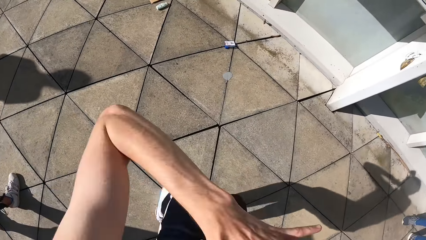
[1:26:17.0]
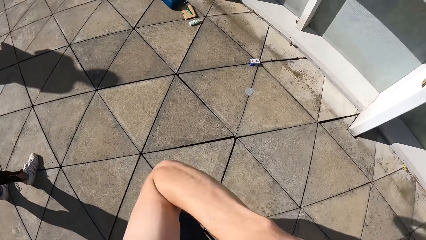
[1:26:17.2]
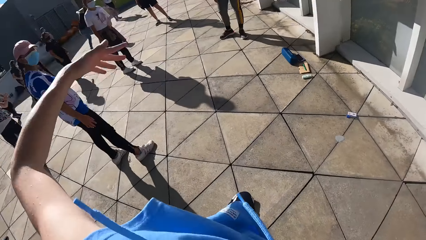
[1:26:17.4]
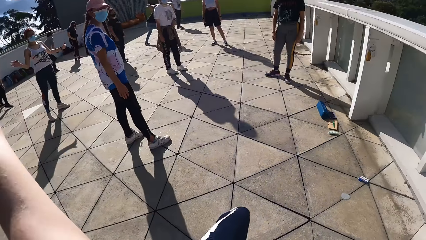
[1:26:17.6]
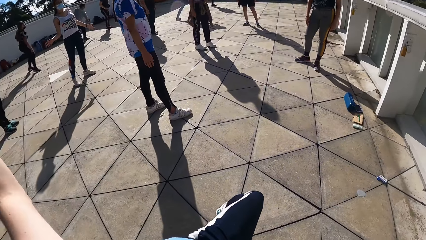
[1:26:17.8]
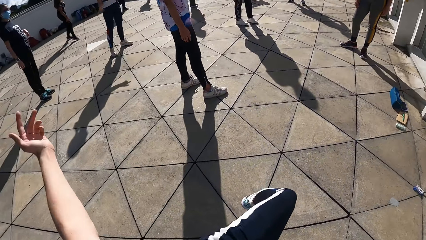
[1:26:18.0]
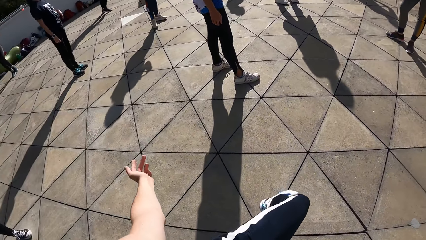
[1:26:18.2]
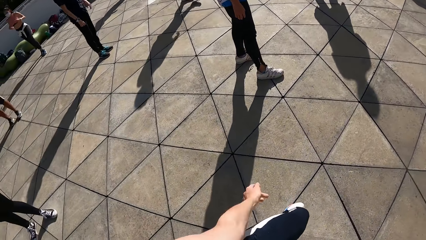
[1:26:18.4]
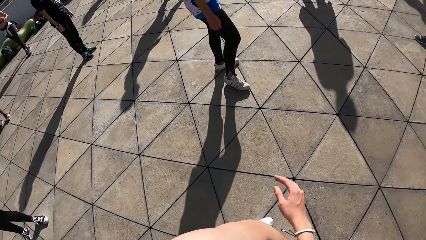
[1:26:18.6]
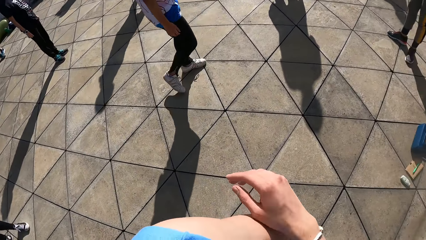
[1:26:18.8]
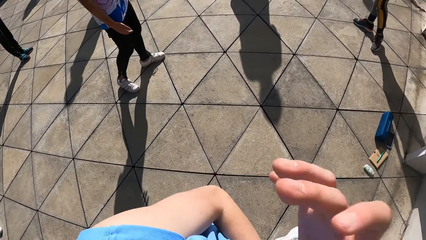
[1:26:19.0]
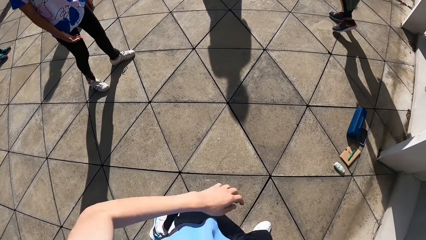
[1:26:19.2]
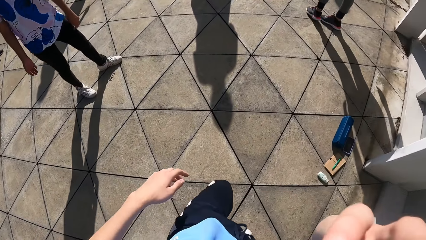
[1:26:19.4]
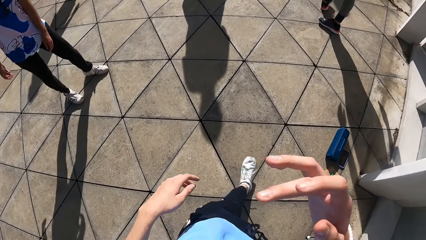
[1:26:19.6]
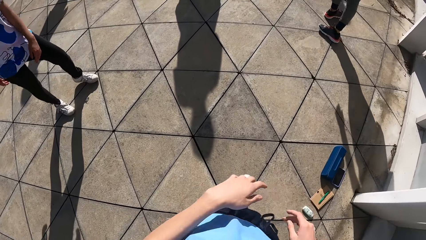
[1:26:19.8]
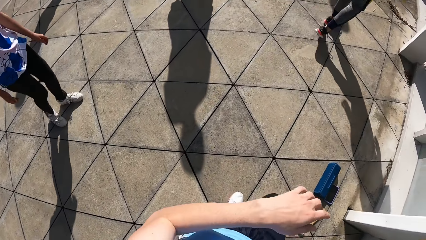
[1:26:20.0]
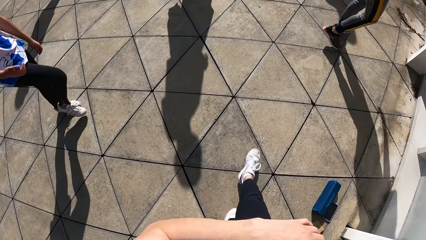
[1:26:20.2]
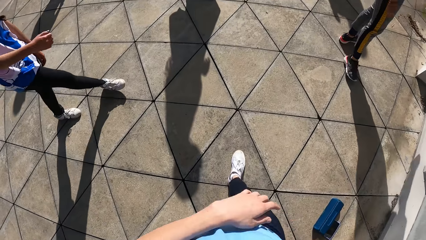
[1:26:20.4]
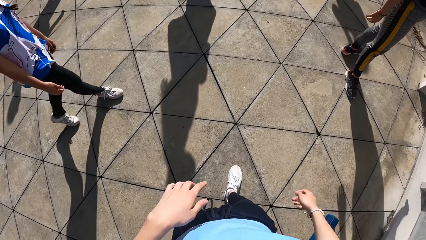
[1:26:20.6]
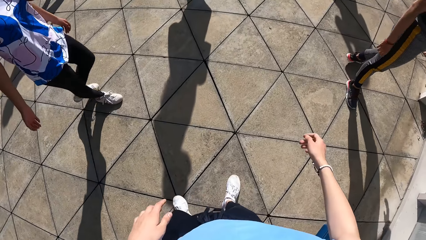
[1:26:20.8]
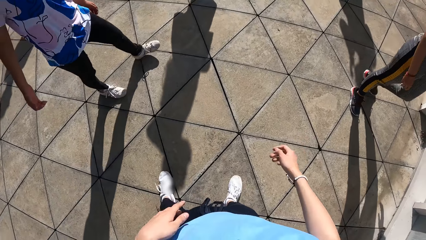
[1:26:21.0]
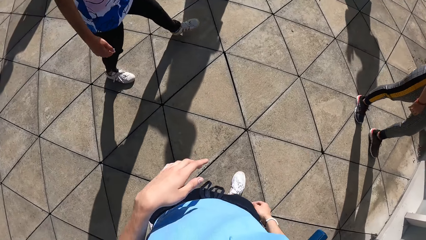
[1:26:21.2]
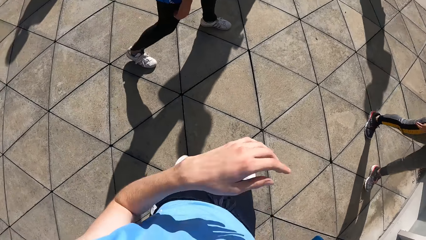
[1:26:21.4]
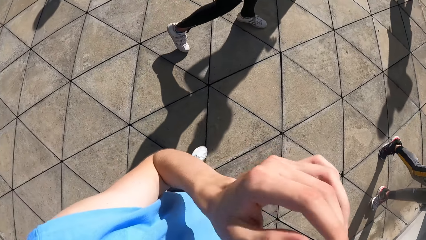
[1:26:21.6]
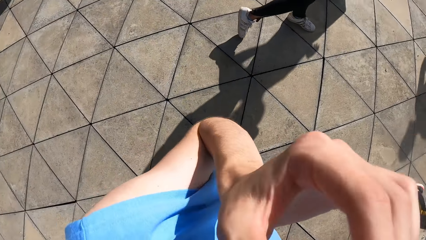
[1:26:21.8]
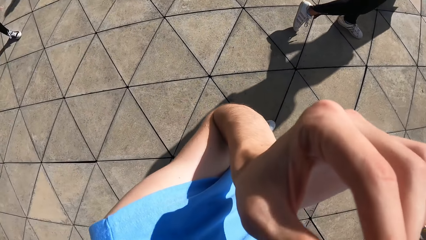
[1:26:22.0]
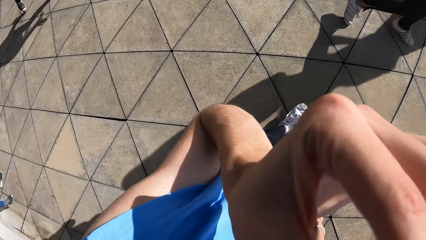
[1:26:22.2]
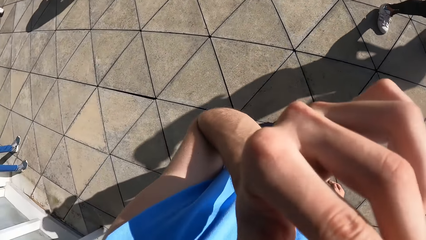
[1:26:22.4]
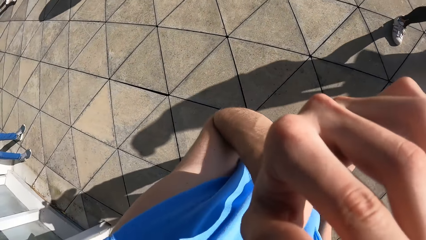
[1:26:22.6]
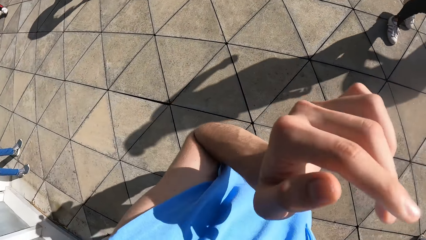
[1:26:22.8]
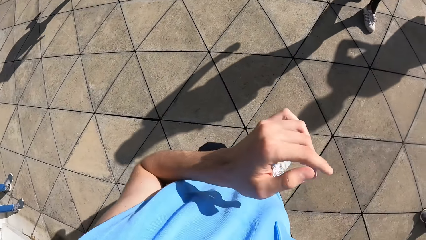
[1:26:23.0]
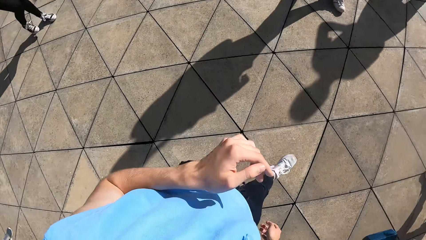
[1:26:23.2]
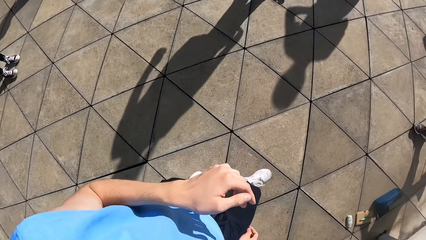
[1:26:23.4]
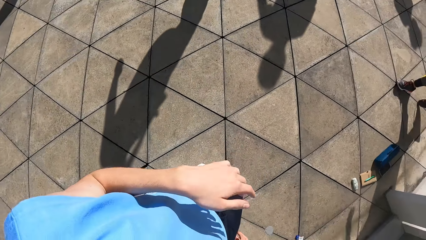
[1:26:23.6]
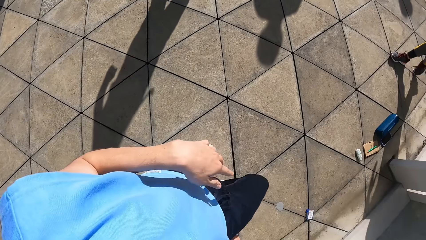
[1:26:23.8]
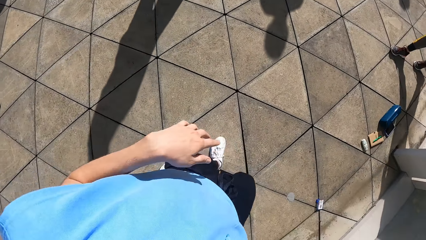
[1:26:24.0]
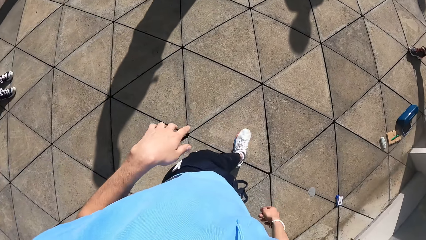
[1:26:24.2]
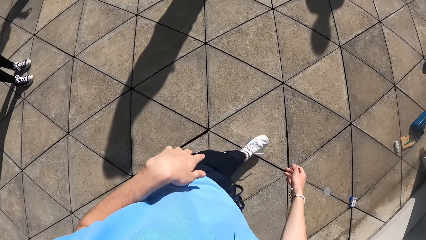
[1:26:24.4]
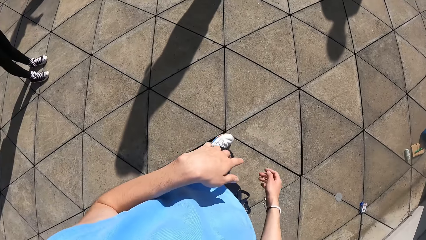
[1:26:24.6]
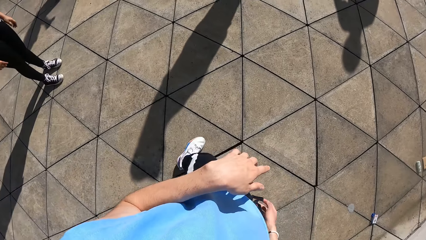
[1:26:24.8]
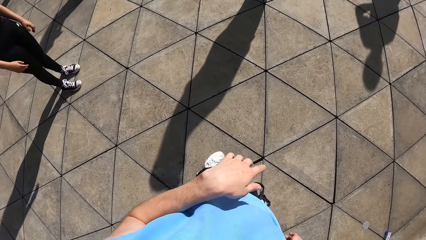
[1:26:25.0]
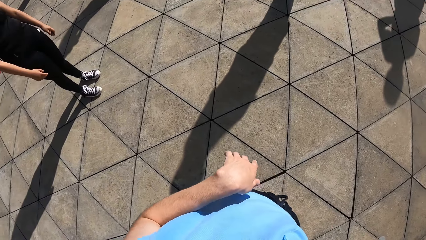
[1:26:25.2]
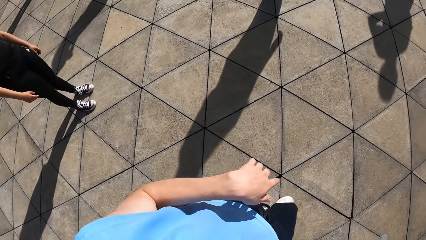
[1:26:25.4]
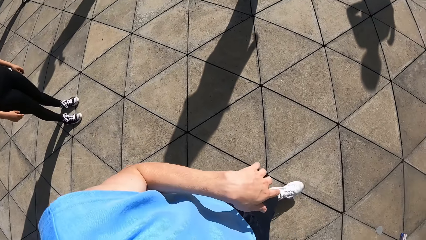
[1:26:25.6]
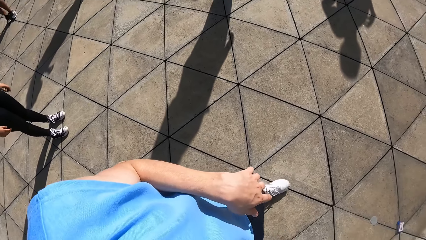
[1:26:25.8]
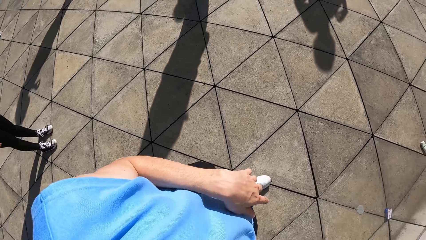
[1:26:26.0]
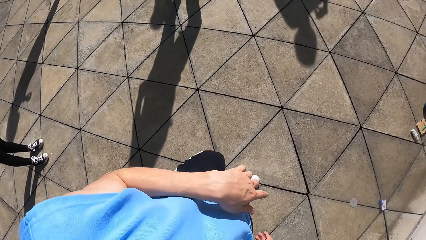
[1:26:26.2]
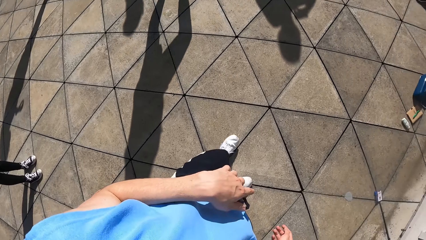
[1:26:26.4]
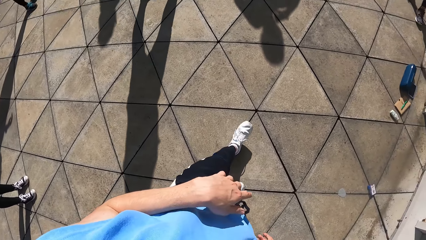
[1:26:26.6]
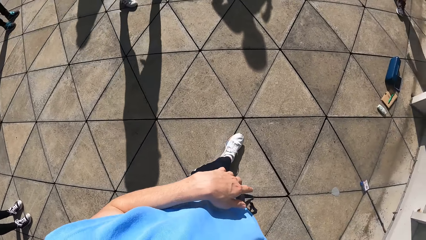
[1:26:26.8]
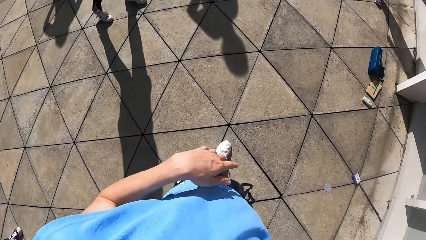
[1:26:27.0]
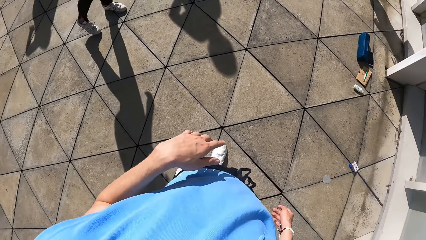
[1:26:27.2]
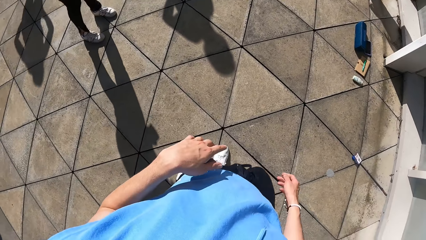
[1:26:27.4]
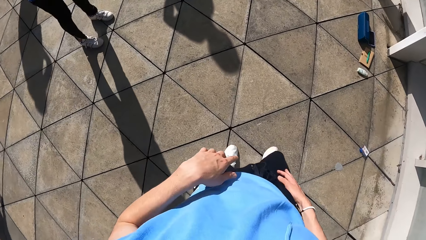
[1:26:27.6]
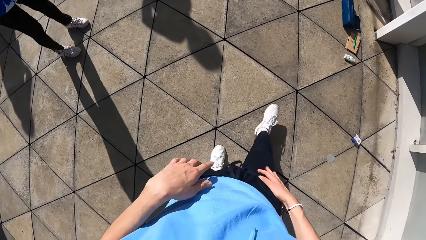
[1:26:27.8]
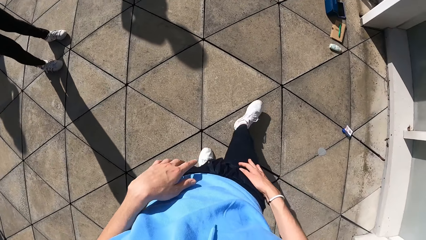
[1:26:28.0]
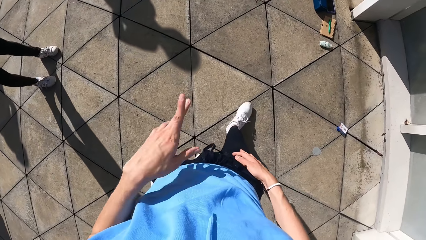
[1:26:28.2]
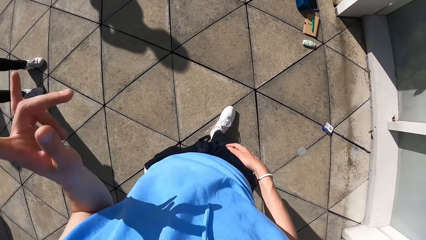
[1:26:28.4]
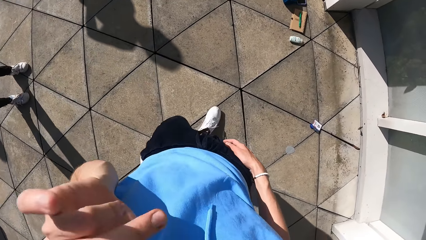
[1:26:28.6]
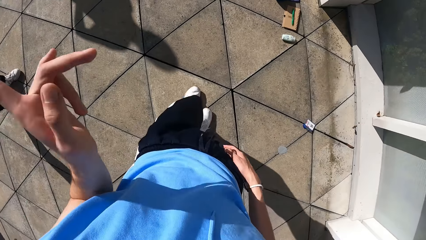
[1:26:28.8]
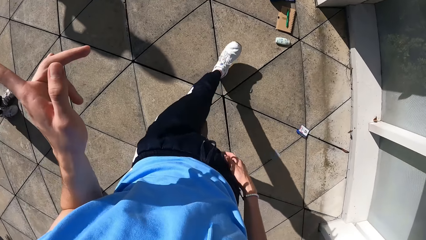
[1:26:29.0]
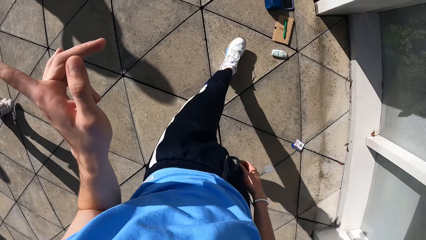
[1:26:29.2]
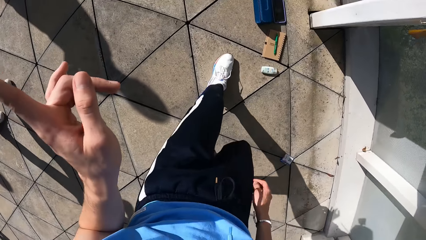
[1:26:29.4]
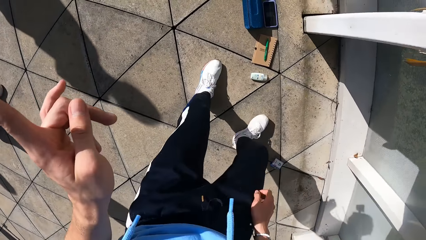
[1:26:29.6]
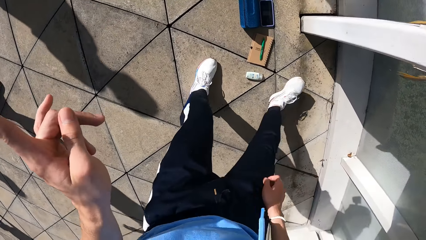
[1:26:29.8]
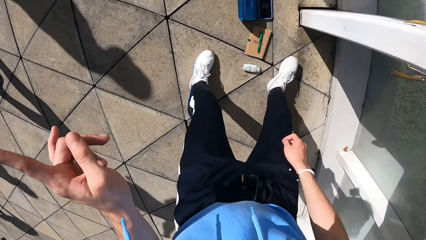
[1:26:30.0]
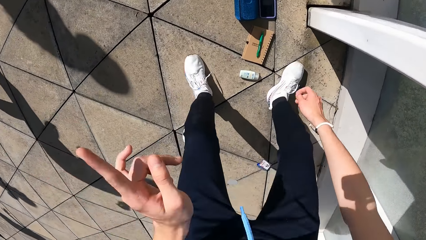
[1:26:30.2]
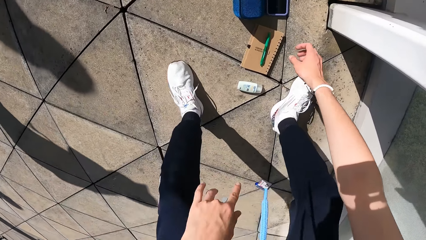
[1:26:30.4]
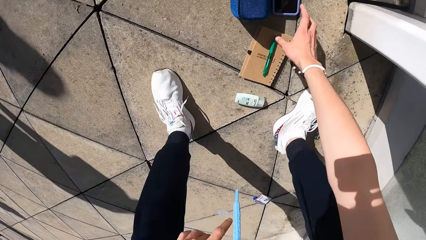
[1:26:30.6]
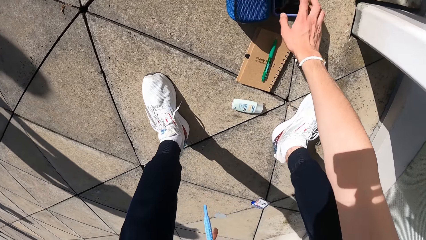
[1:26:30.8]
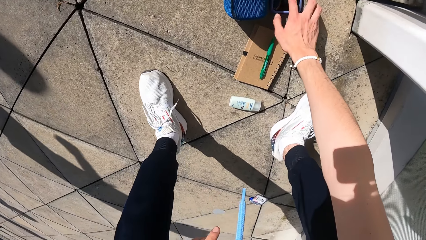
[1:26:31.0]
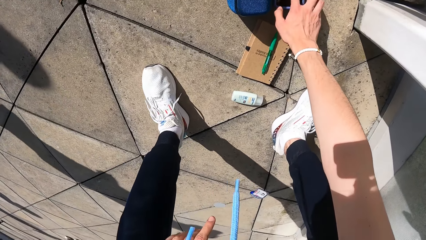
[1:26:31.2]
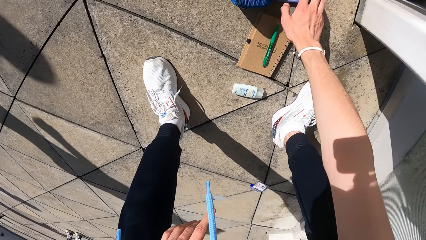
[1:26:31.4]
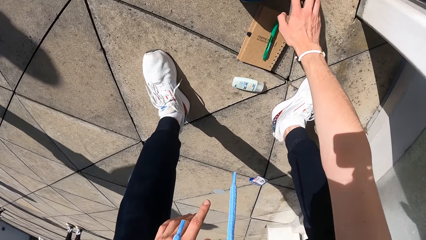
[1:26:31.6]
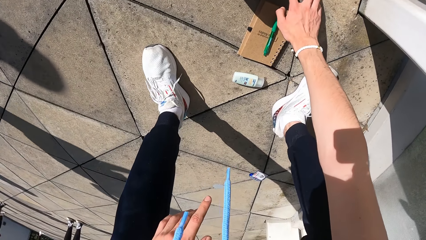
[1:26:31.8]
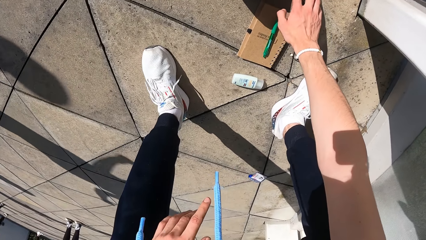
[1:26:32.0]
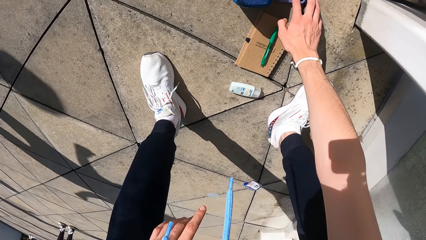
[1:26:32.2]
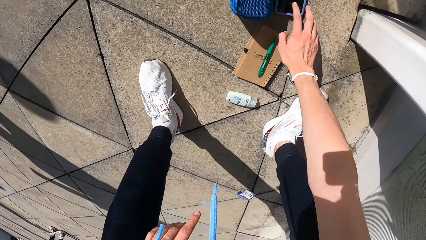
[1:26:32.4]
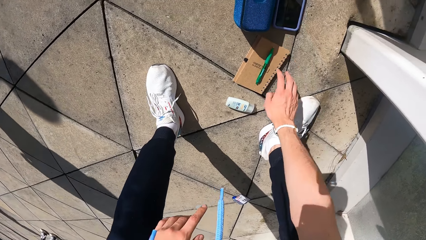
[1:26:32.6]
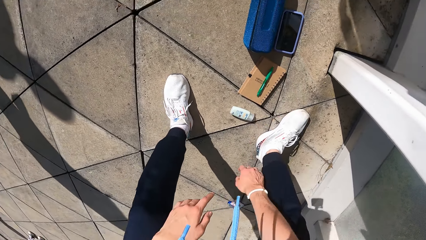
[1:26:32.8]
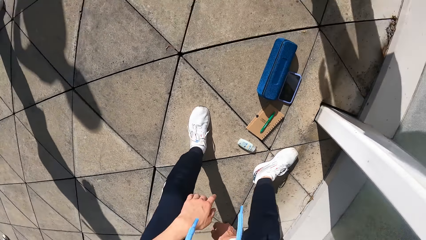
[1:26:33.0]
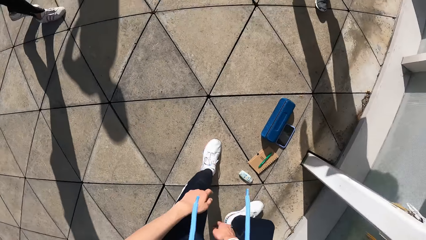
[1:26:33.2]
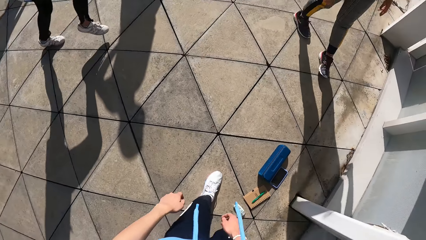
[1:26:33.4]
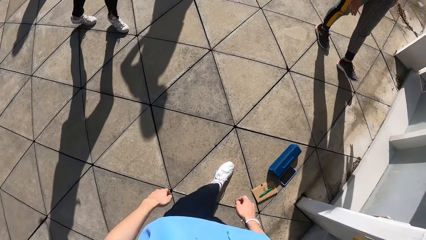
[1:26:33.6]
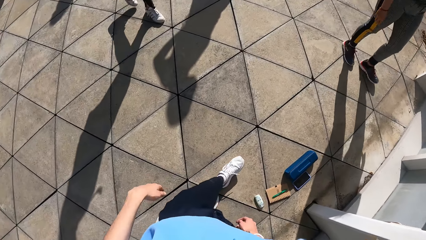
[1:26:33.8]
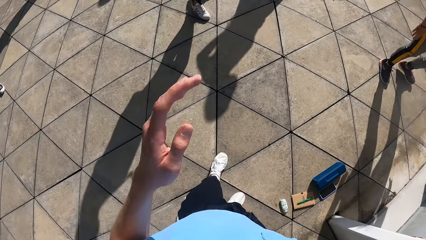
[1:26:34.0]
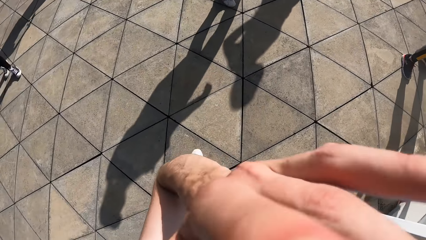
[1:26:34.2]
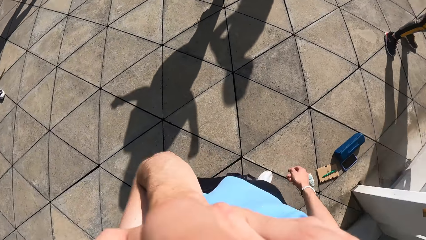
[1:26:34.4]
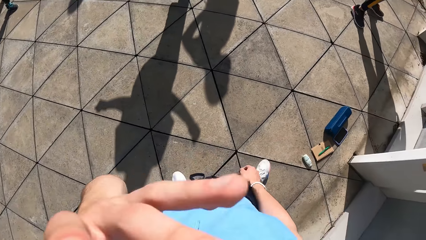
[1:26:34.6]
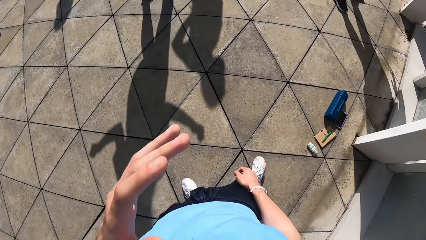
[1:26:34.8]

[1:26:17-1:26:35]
The camera wearer walks forward on the floor. He lifts his hand up. He touches his face with his left hand. He puts his hands down. He walks backwards on the floor. He walks forward on the floor. He points at something using his left hand. He operates a phone with his right hand. He removes his hands from the phone. He lifts his hand towards his face. He touches his face with his left hand.
